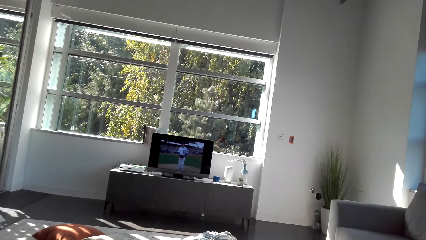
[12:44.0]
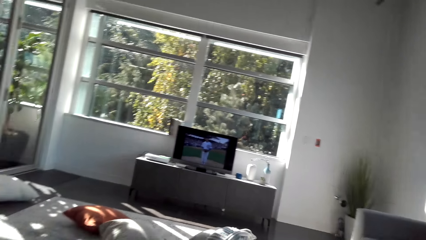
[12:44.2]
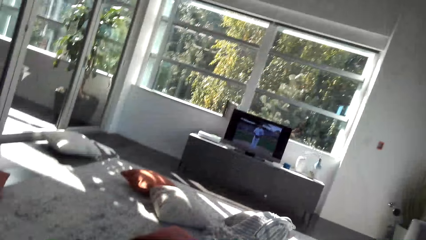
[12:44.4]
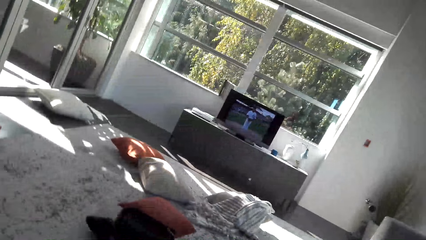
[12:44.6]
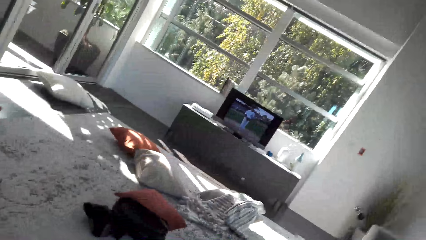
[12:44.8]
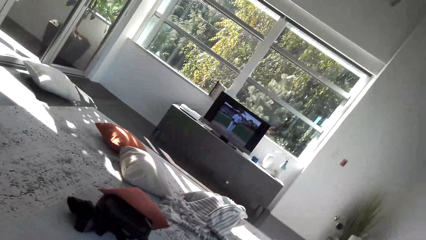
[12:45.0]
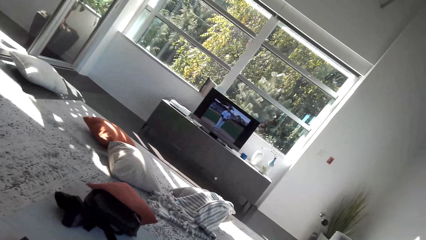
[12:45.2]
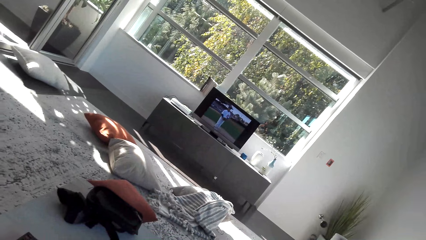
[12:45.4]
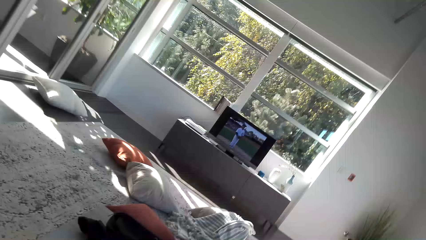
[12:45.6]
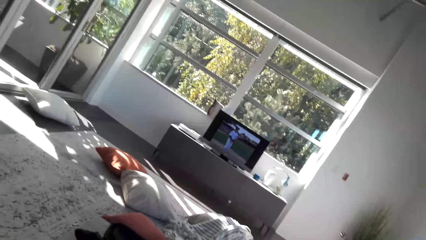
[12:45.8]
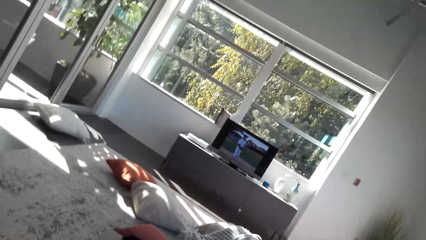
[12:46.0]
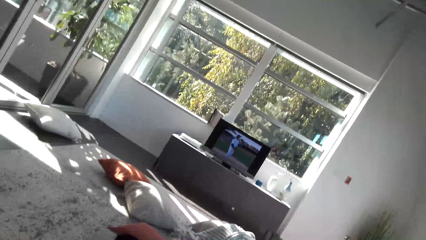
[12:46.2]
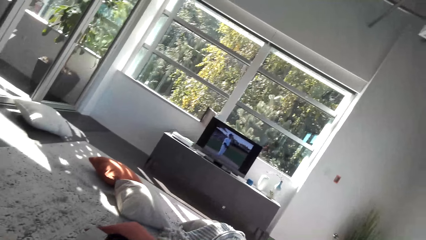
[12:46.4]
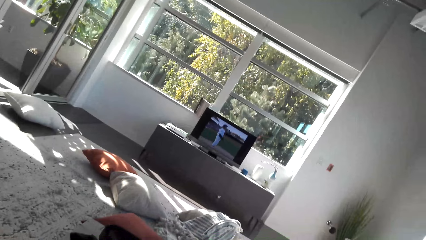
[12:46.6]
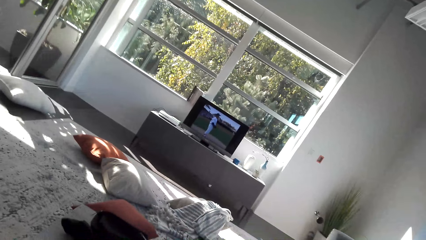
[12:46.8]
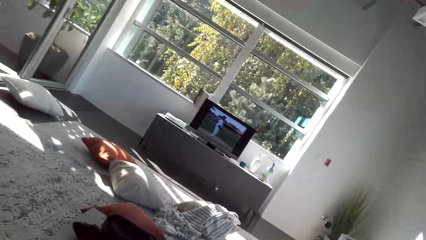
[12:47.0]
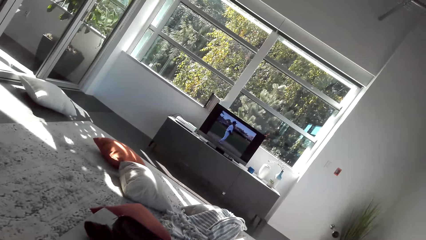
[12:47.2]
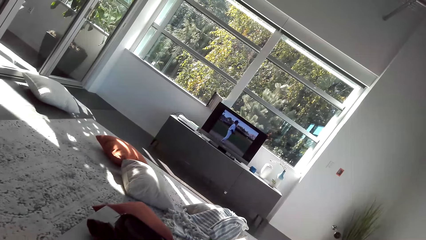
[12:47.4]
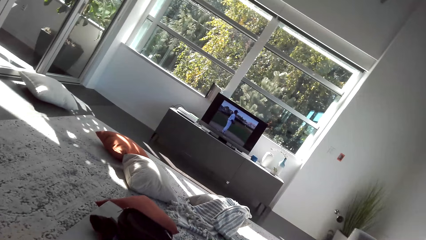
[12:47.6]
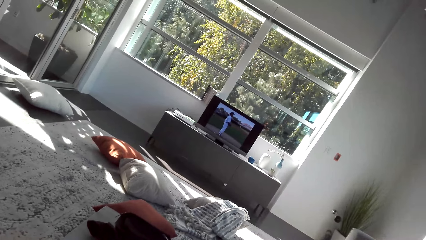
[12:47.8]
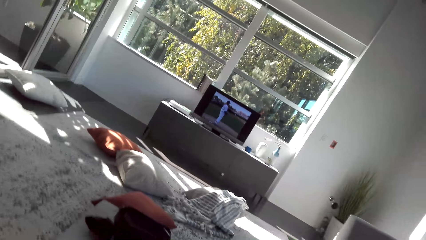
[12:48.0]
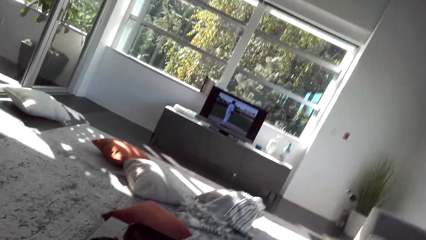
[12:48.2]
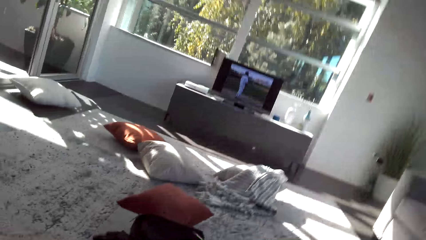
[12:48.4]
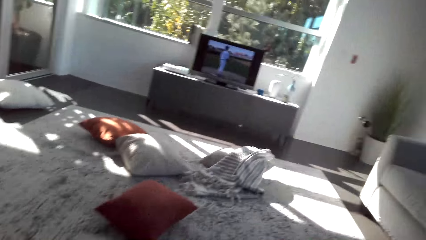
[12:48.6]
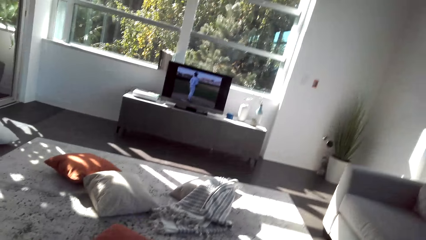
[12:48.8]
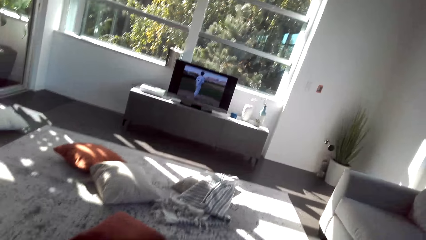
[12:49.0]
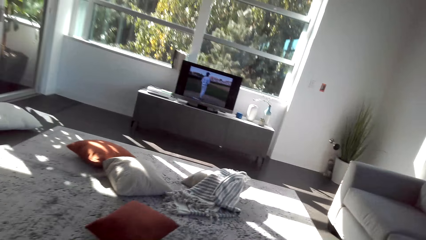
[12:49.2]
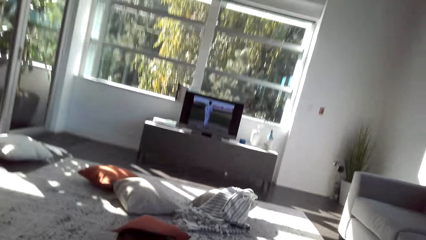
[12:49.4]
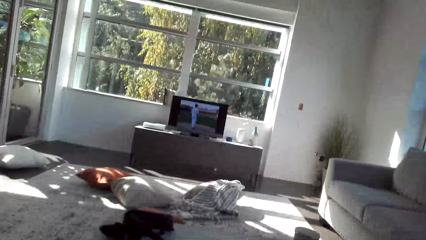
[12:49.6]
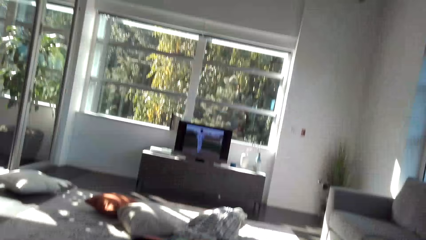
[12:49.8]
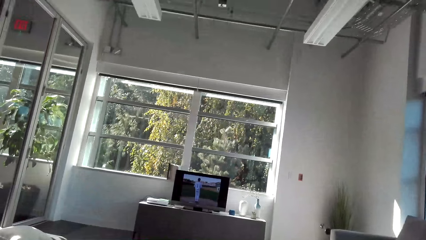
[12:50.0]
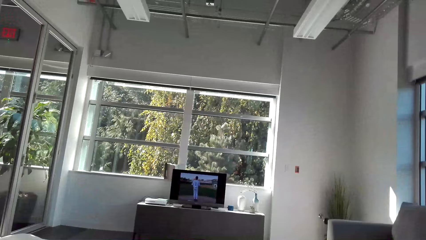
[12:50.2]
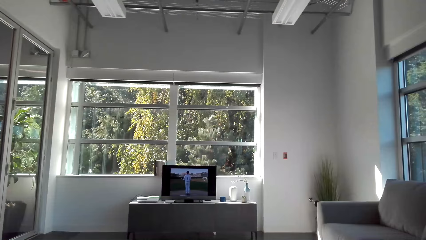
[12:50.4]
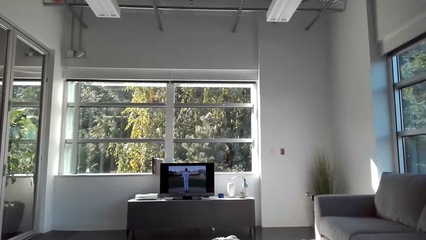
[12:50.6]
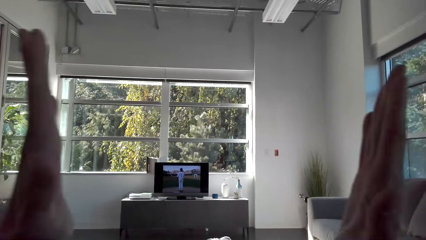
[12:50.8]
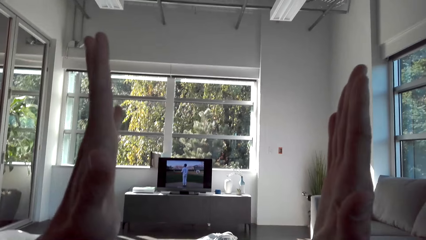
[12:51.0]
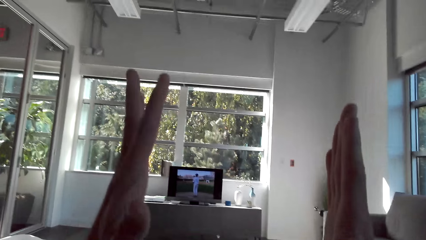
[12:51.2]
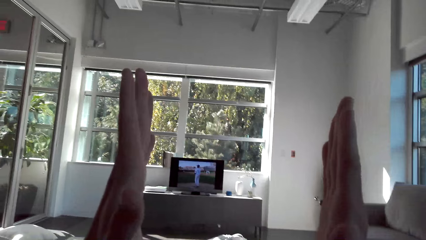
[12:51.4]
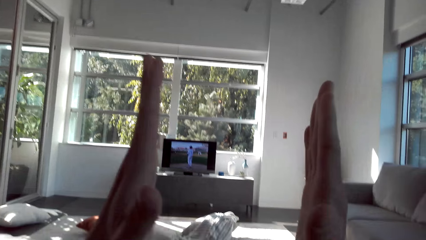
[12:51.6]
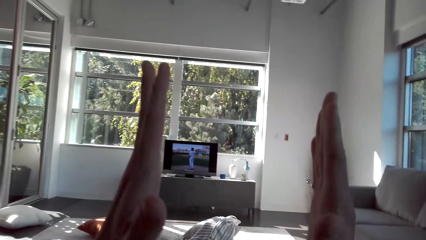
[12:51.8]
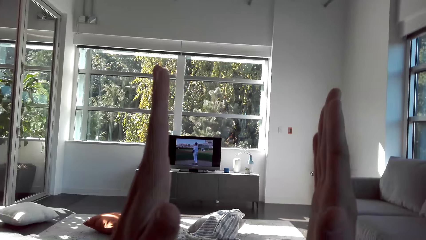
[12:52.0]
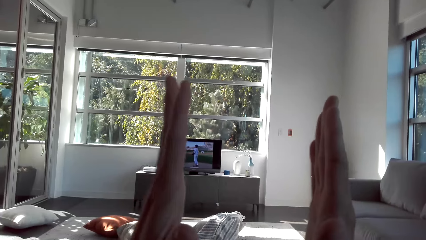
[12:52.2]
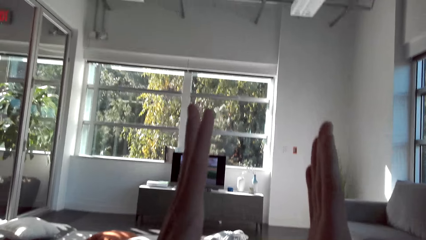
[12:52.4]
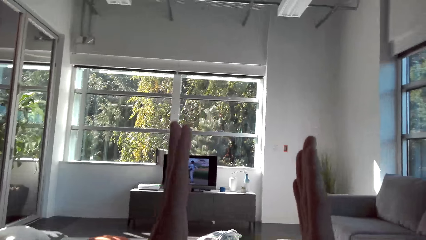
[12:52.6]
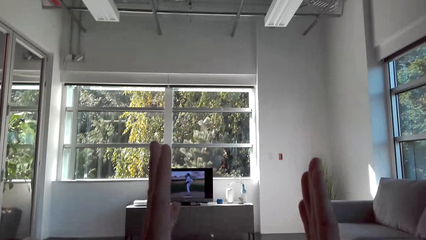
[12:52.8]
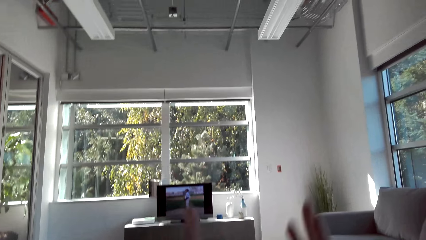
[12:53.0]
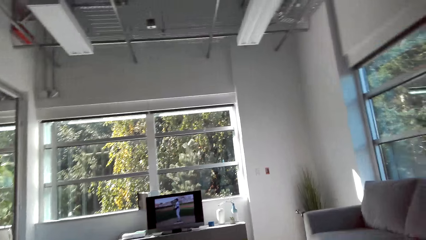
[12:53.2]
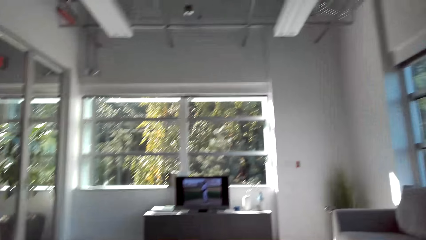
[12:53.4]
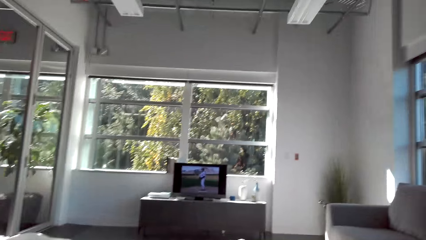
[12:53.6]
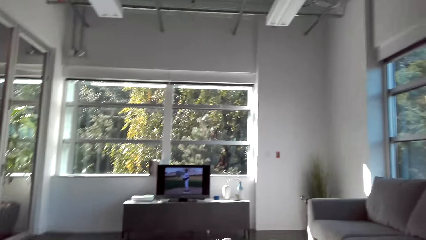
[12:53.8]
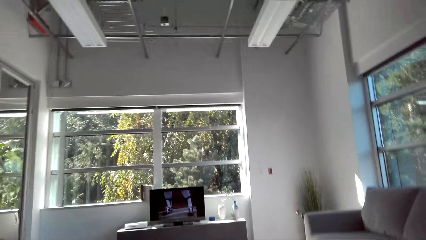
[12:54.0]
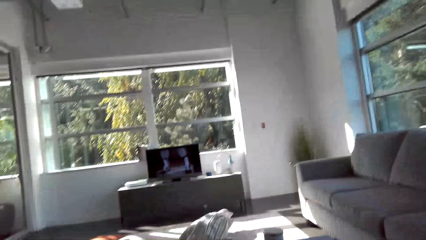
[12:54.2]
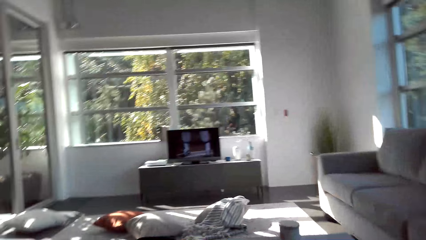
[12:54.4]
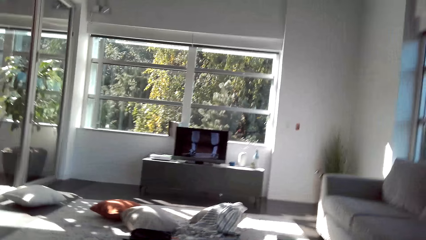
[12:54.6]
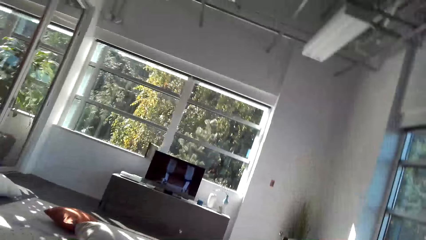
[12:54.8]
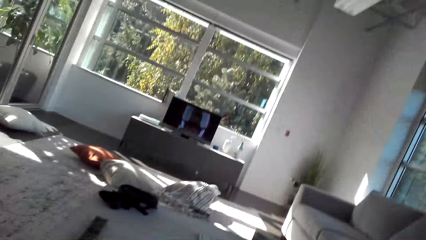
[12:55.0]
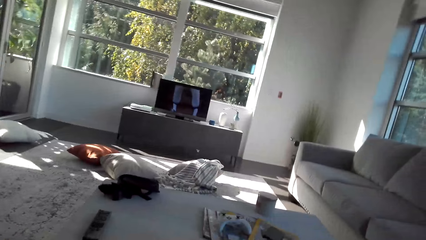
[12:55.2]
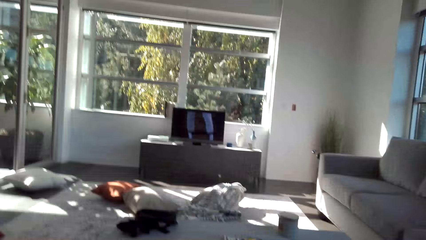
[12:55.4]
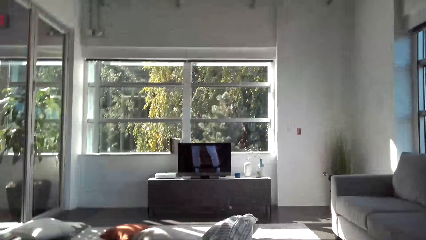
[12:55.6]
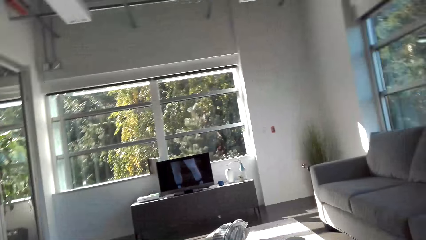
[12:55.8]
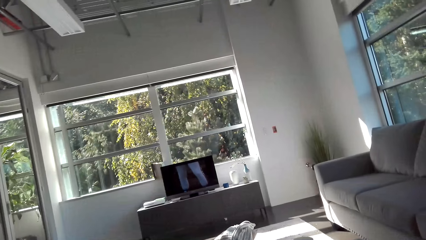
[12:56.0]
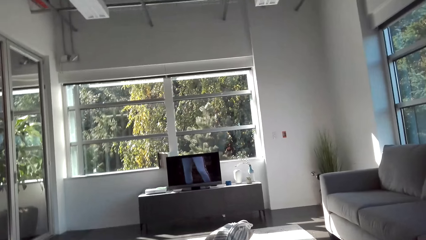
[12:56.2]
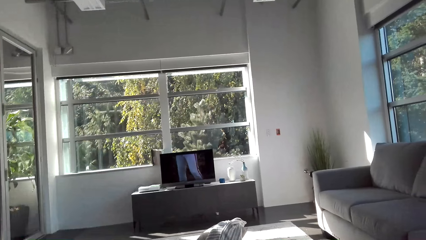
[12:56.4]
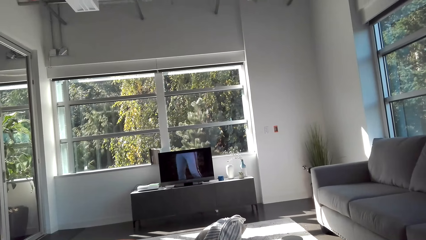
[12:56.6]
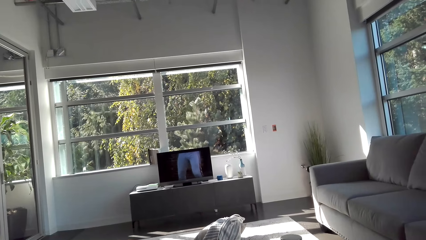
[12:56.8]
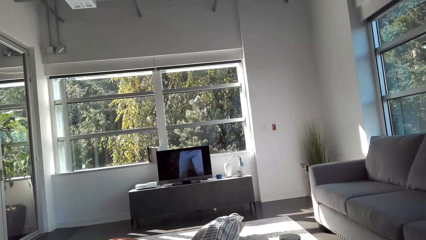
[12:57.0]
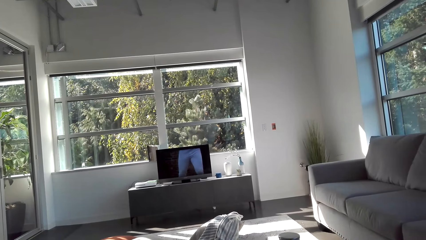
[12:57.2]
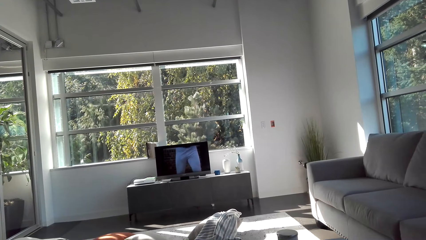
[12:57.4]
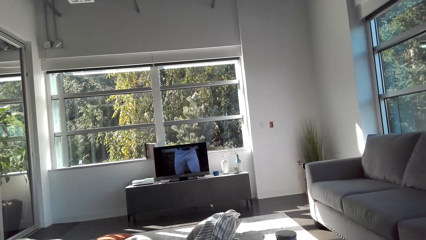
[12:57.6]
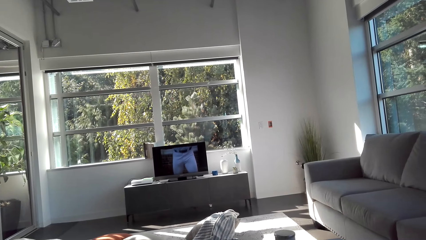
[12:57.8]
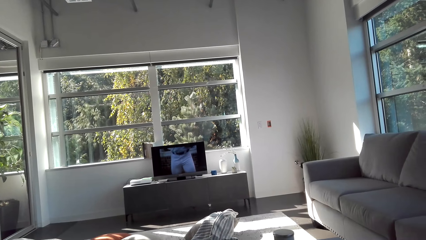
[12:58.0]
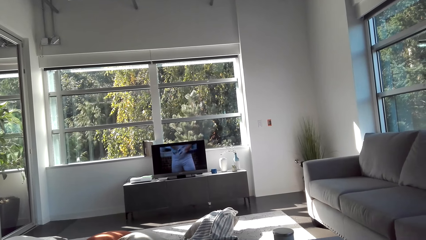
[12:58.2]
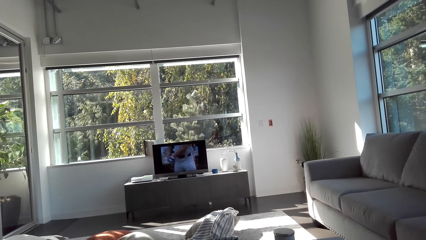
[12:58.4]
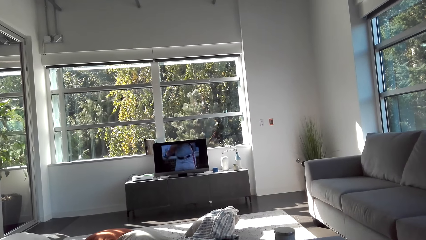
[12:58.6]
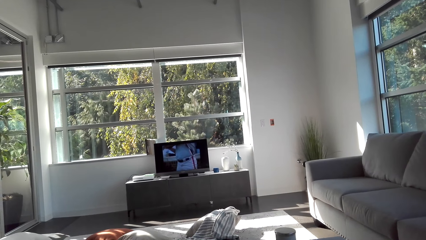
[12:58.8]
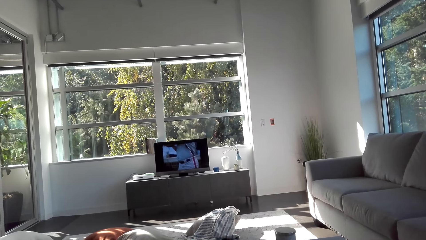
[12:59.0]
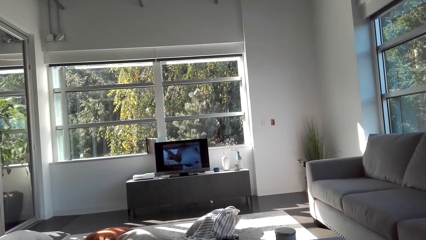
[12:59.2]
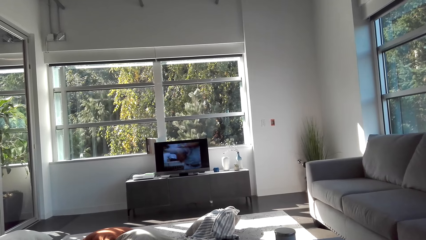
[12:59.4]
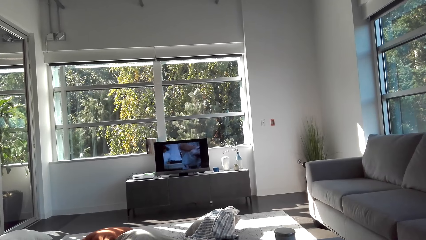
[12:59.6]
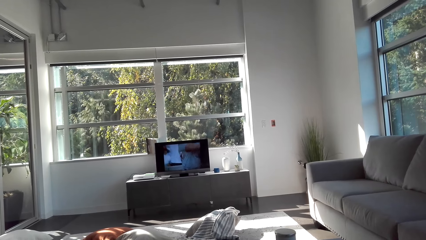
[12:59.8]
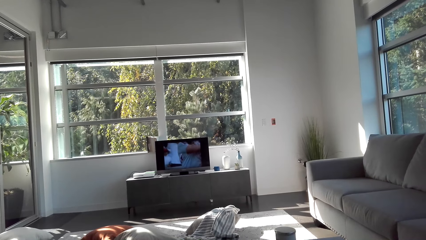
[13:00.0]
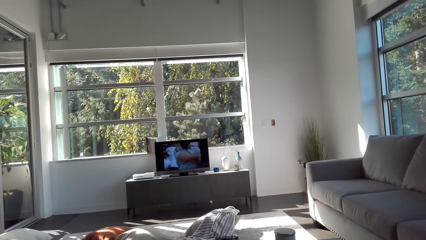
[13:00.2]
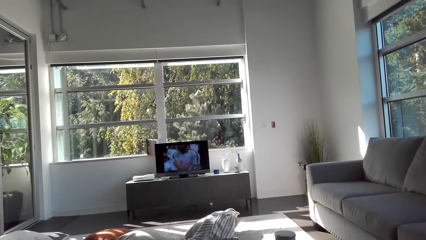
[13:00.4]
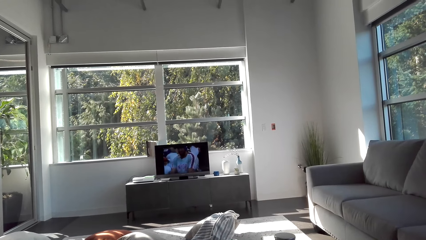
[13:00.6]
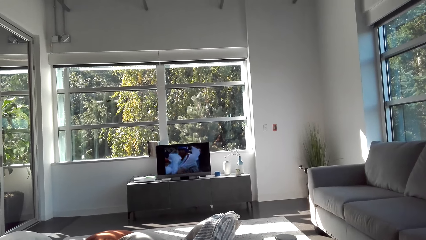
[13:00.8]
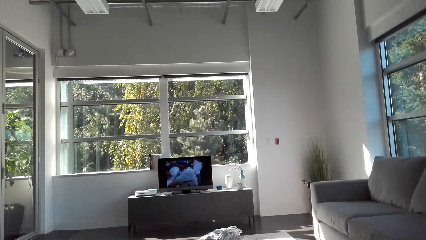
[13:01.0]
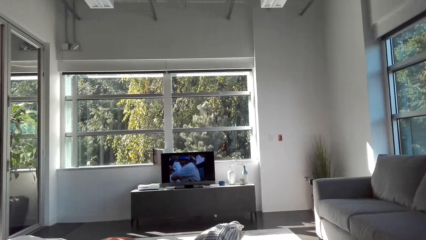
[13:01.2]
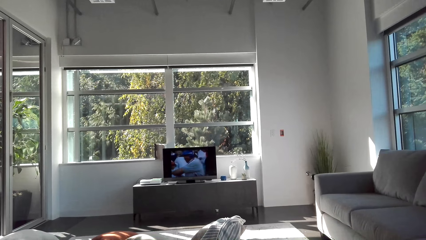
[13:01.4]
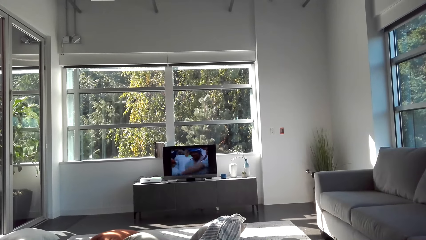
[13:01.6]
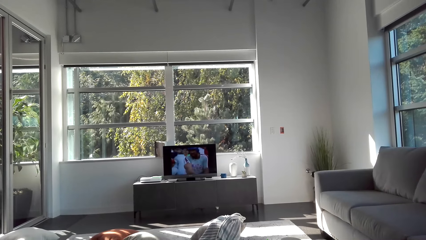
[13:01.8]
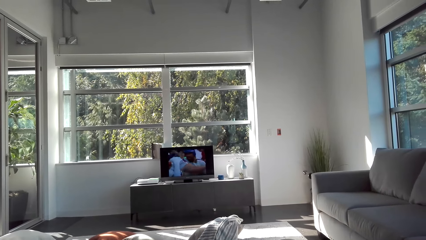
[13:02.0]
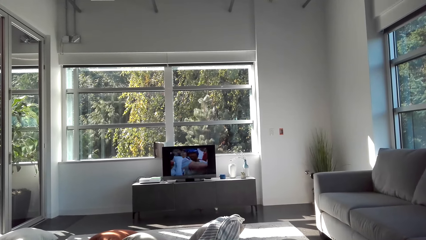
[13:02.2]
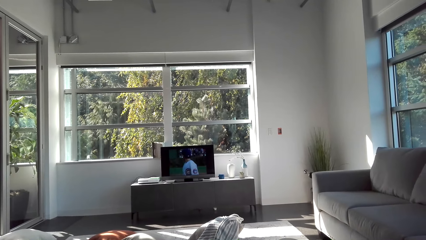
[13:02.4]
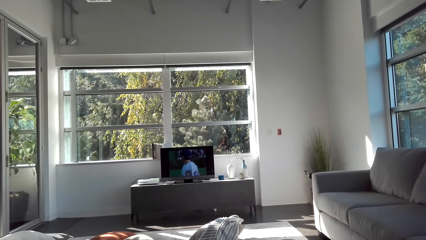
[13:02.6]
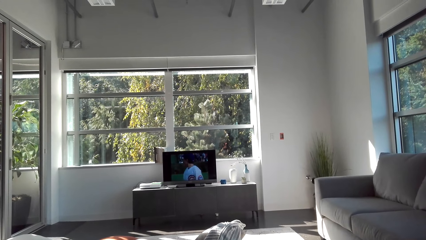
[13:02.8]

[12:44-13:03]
The camera wearer raises both hands. They watch television.
